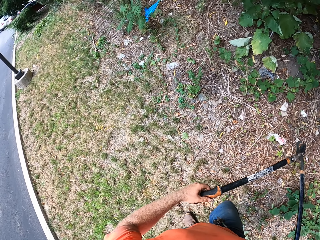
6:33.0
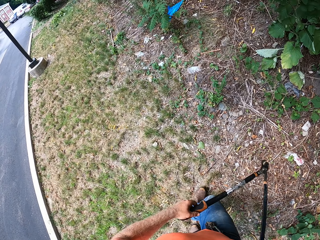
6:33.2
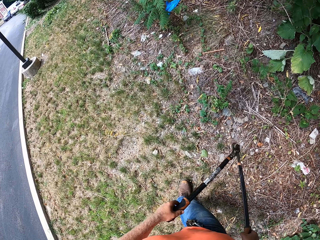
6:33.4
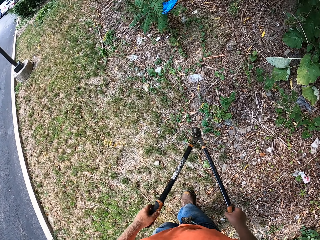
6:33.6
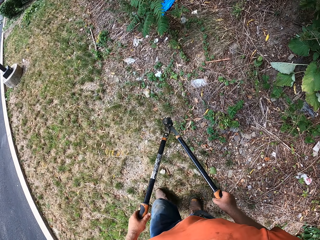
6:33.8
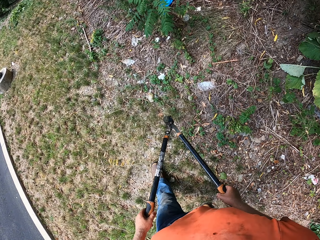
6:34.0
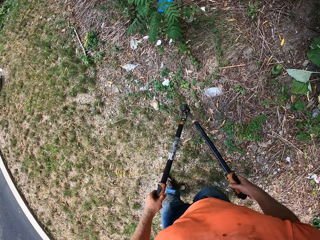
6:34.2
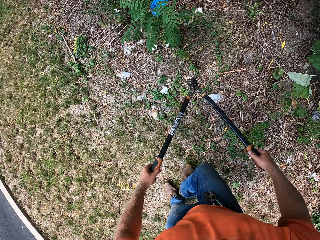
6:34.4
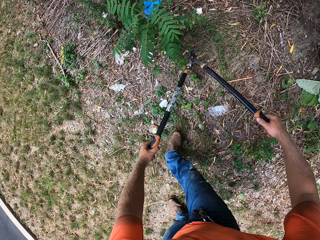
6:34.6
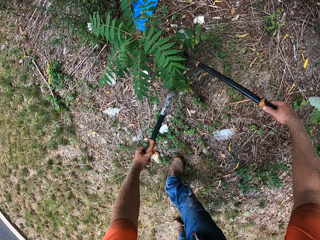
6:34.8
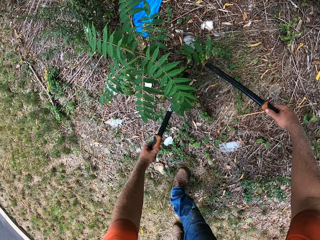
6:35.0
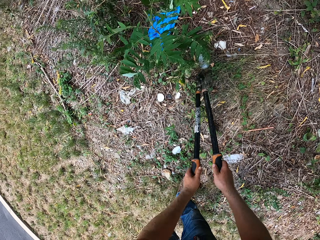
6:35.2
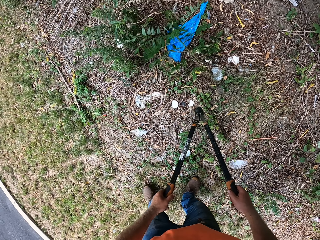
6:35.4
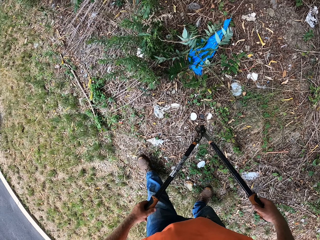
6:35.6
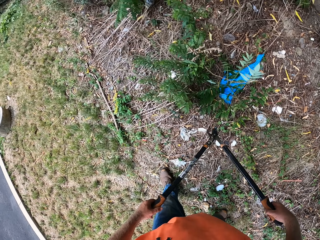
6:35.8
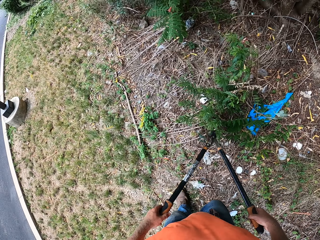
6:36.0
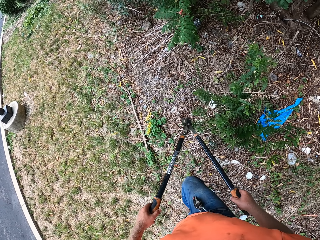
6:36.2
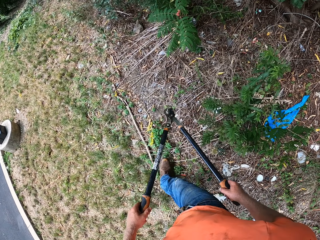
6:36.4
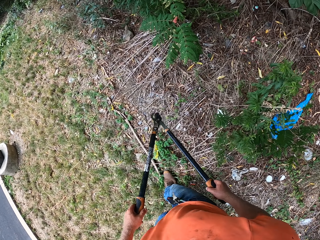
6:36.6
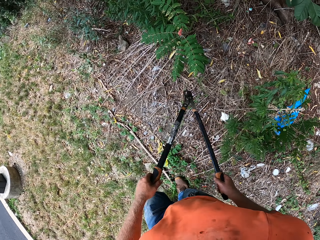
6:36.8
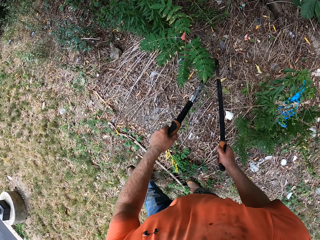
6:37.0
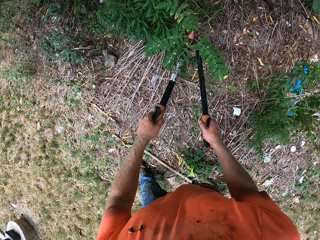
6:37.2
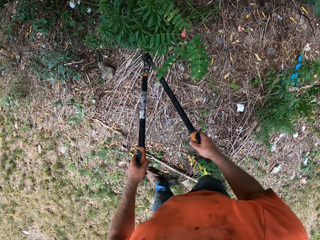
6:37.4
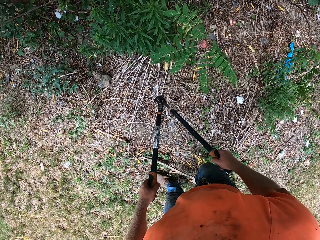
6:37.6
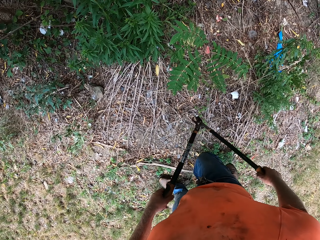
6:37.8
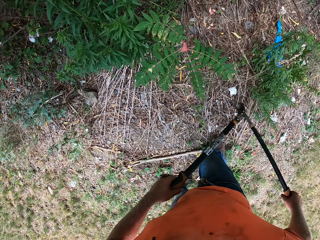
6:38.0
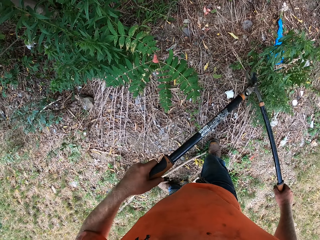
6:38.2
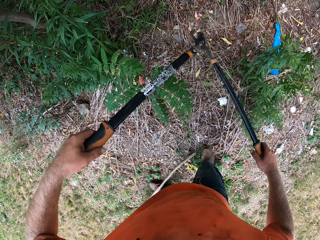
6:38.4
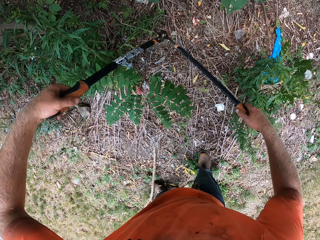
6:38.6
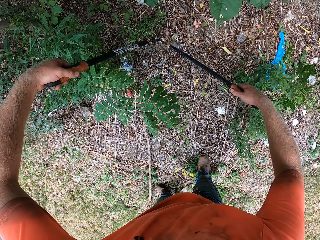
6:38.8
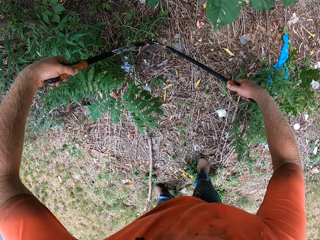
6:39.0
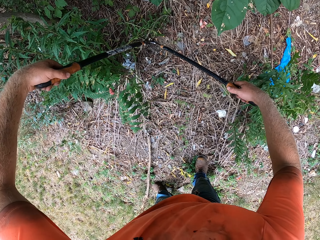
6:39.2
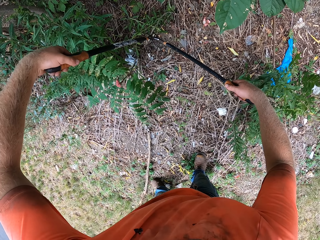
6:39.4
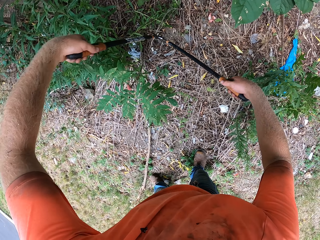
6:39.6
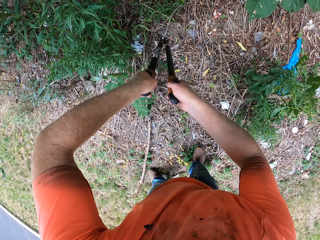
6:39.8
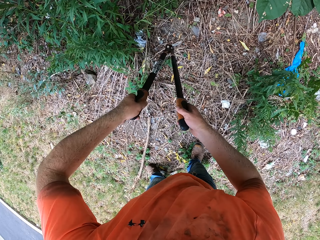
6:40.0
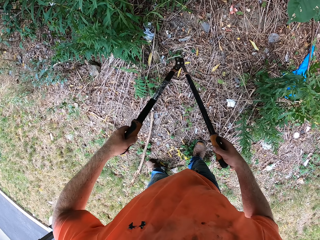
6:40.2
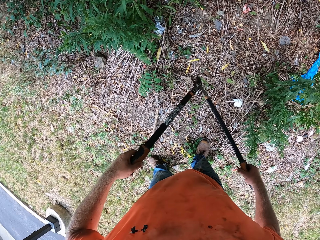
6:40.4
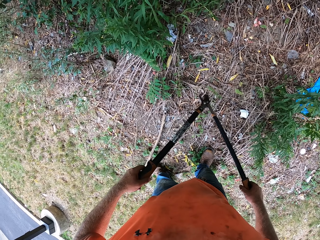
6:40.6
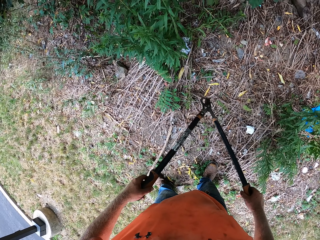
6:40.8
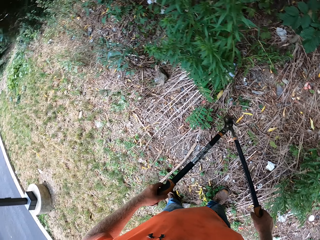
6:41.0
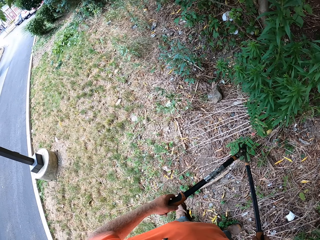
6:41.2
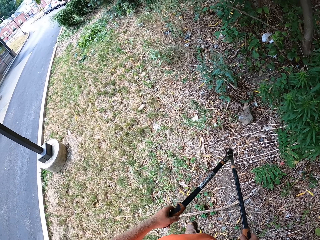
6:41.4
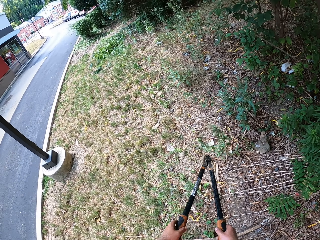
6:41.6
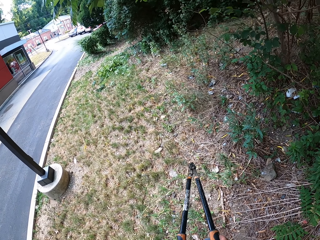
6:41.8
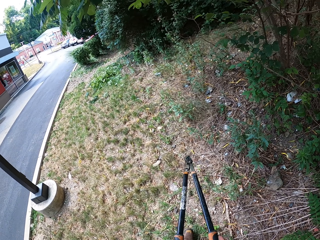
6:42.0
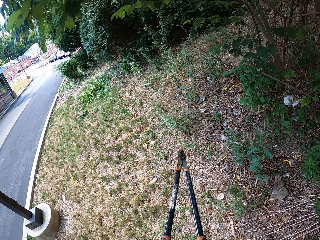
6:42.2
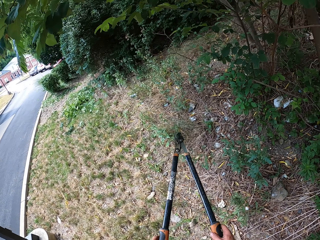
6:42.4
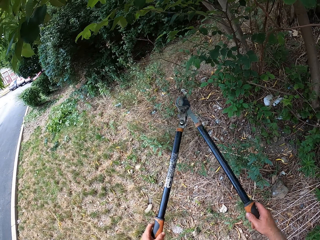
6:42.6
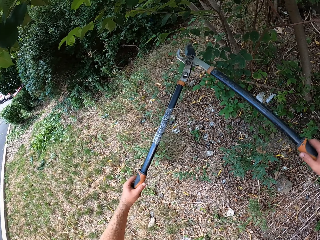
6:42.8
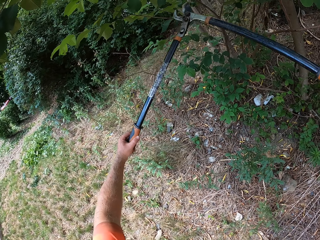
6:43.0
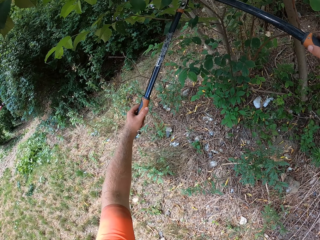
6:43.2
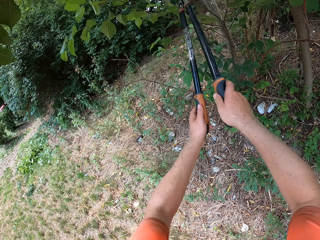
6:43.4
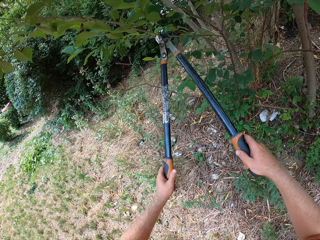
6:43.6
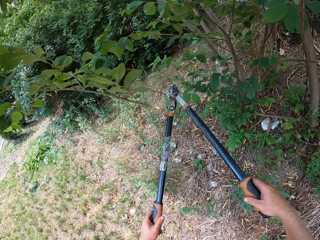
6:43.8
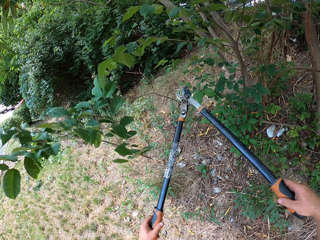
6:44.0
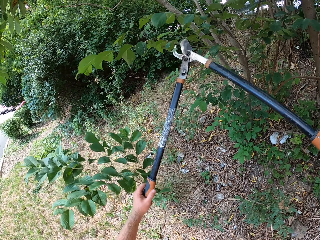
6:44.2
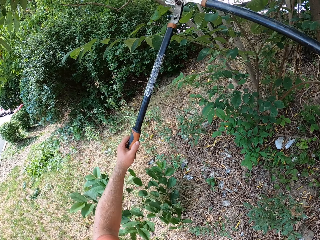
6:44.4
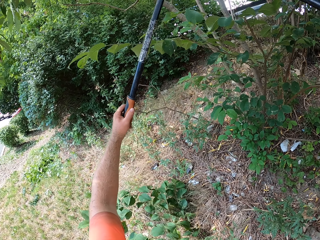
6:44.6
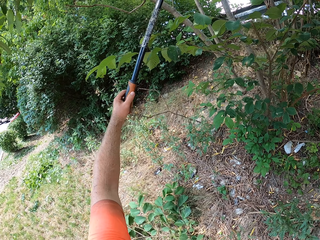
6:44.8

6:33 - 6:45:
The camera wearer makes a few steps. They trim the plants. They make a few steps. They trim the plants.

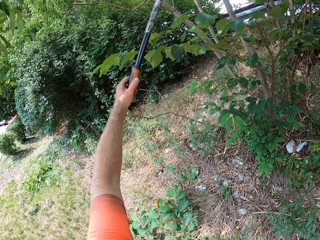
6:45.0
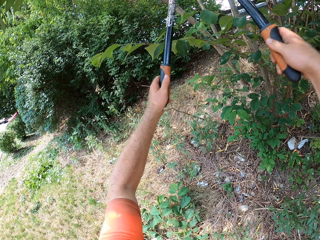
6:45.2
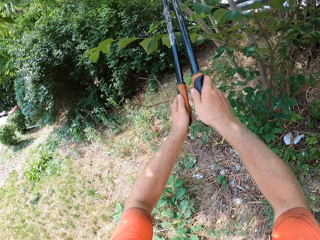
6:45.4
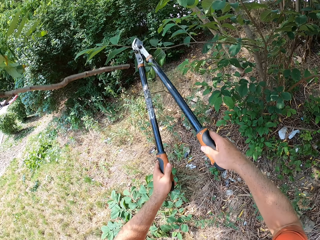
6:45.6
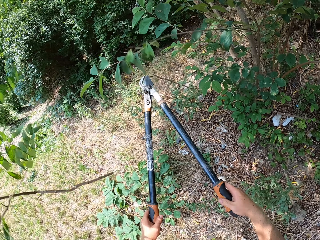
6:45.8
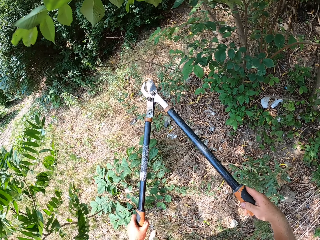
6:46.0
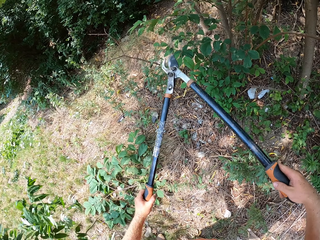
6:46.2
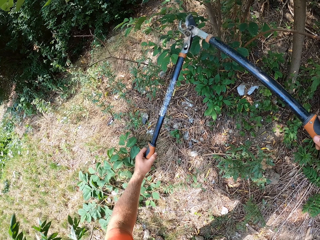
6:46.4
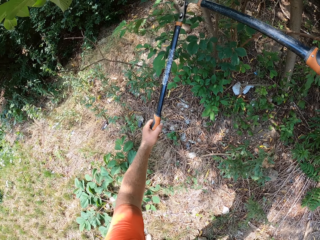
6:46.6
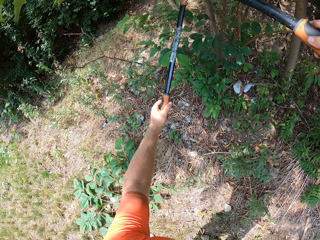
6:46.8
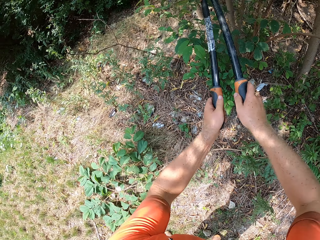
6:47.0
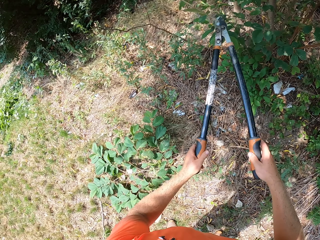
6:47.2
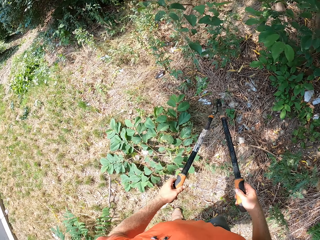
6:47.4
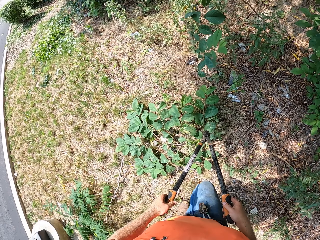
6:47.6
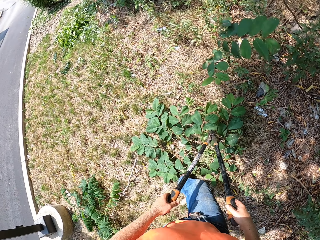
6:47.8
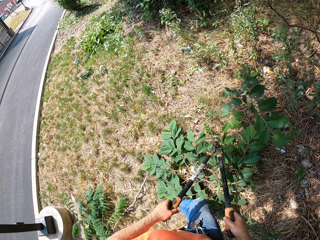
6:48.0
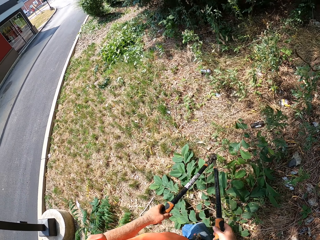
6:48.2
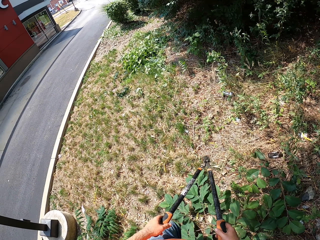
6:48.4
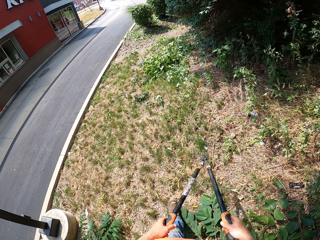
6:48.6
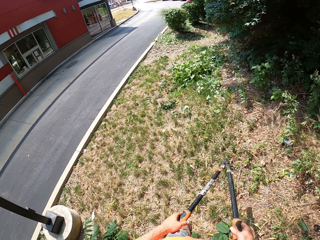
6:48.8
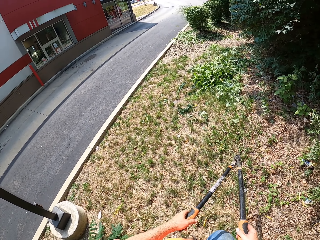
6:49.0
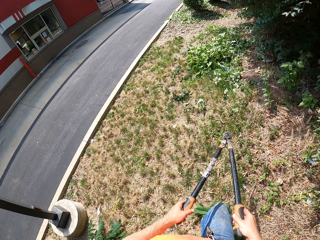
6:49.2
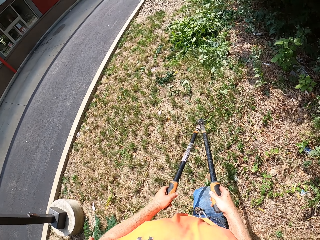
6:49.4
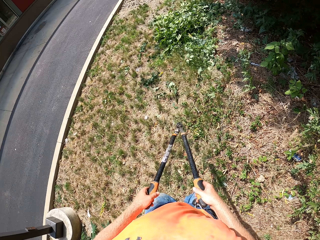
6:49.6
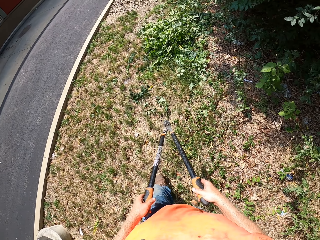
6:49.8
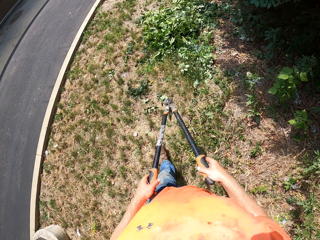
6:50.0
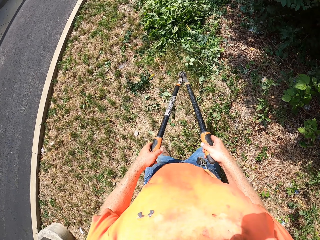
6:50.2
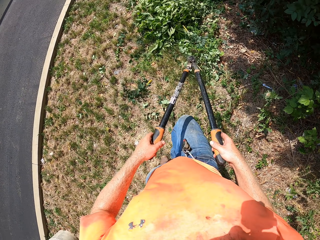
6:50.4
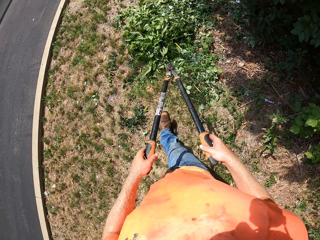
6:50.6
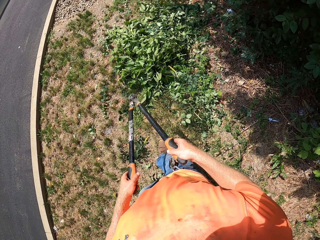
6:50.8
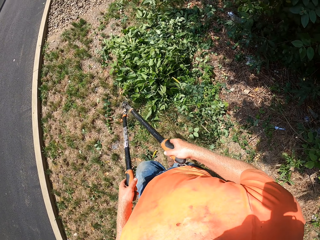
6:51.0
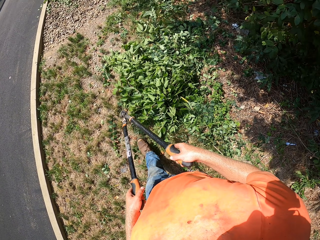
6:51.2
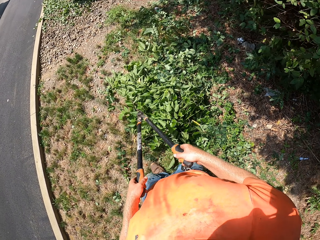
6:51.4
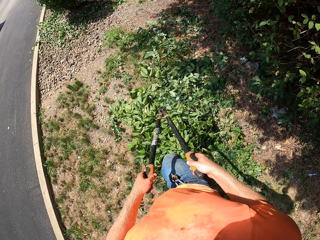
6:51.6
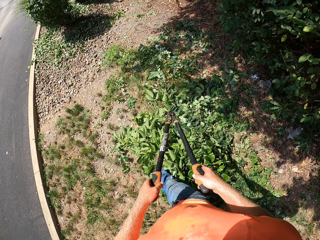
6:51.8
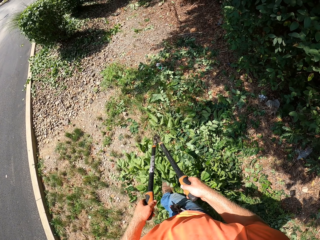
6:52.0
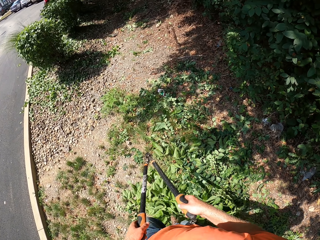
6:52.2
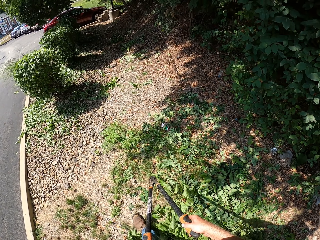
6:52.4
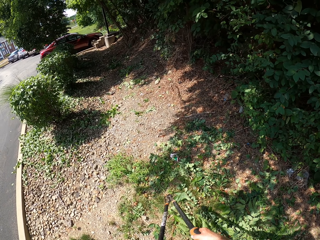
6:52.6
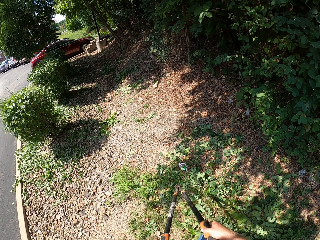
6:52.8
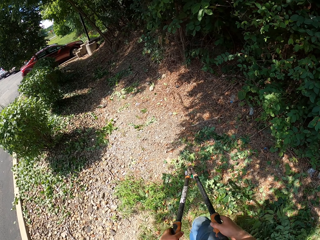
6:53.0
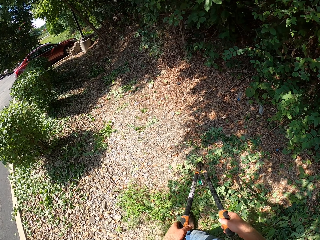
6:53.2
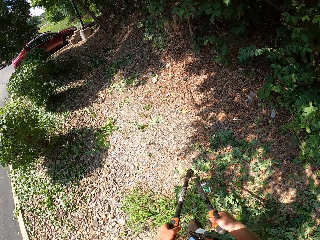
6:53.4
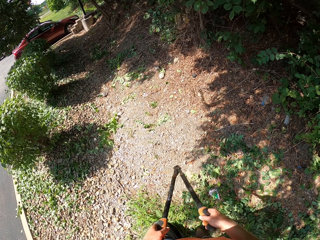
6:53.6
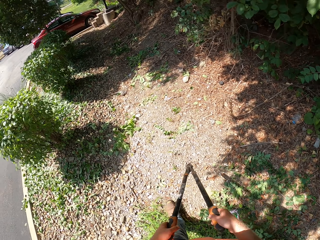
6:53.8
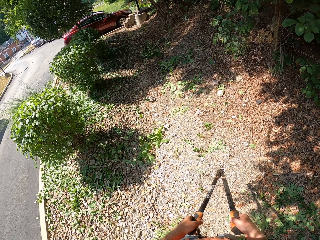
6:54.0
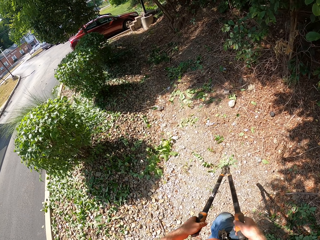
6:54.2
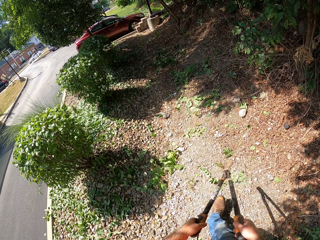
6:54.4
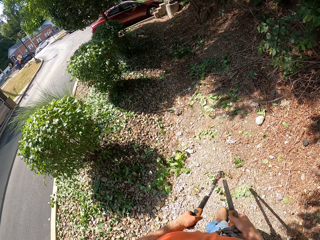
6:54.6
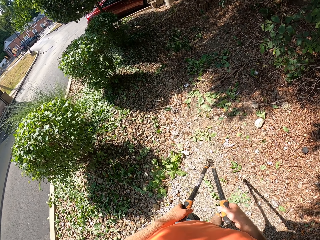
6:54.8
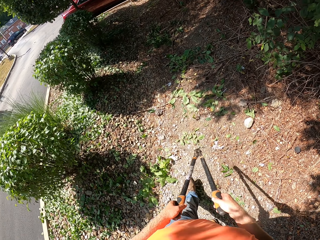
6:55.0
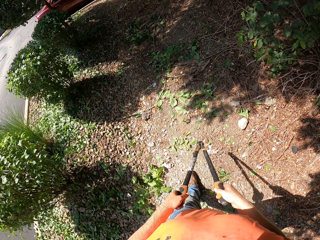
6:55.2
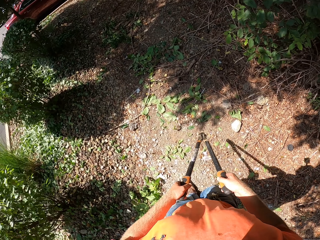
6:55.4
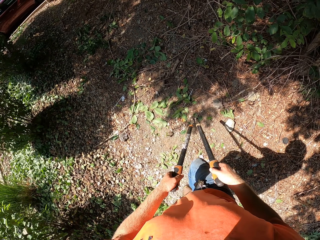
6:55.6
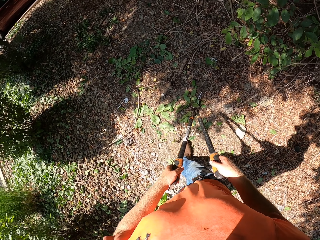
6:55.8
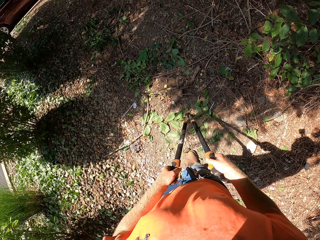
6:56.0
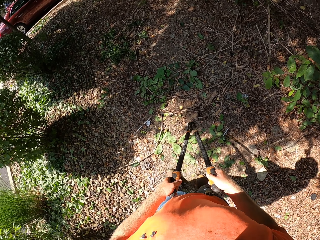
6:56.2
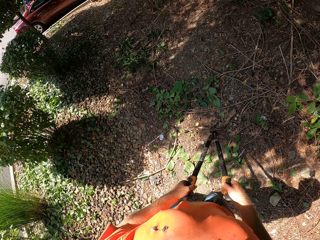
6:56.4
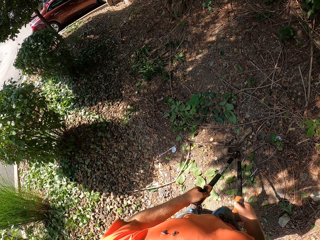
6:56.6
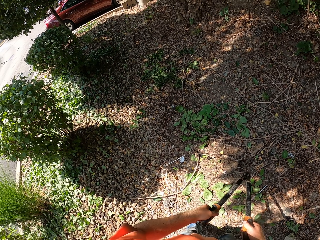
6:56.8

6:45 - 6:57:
The camera wearer walks along the plants.
